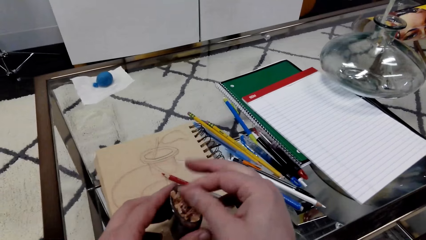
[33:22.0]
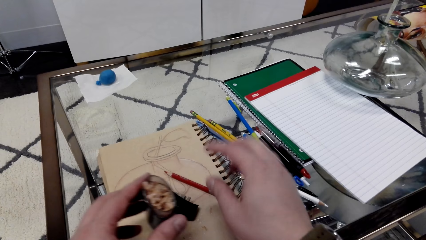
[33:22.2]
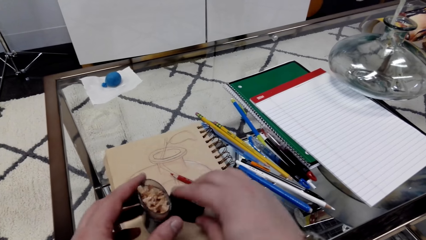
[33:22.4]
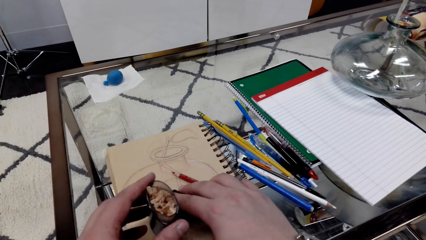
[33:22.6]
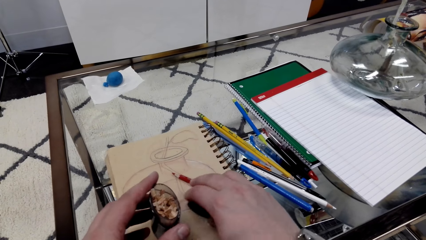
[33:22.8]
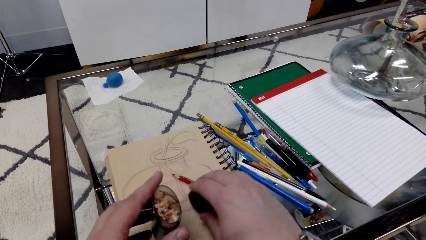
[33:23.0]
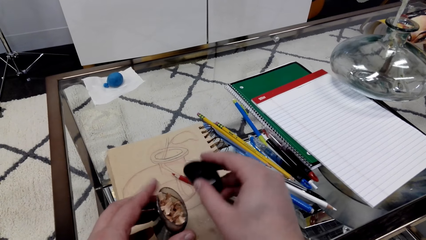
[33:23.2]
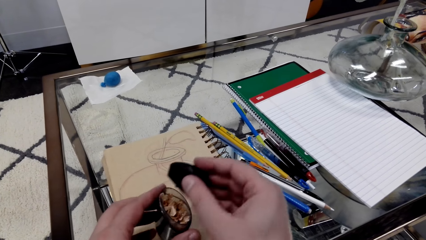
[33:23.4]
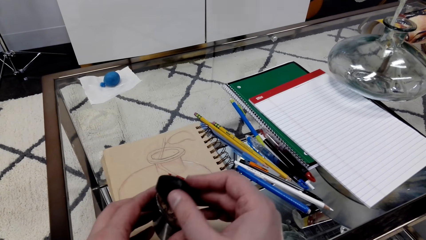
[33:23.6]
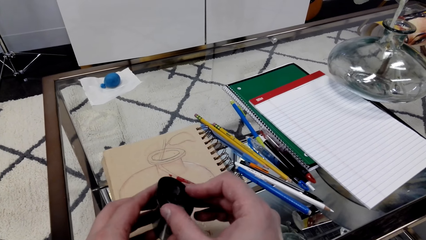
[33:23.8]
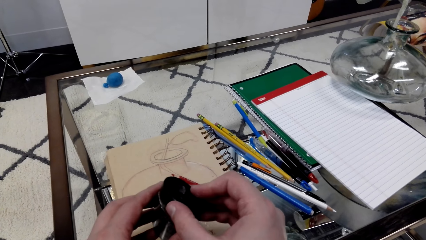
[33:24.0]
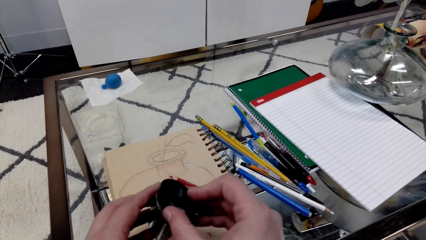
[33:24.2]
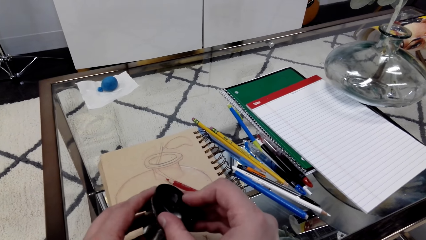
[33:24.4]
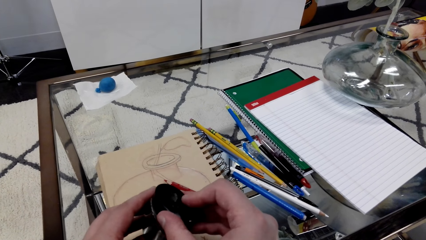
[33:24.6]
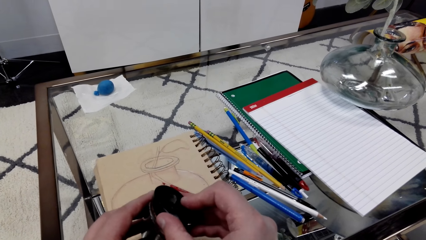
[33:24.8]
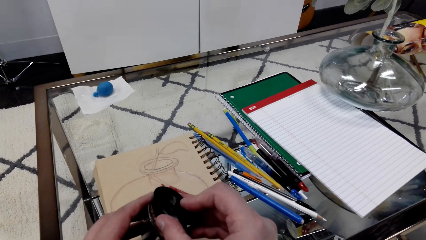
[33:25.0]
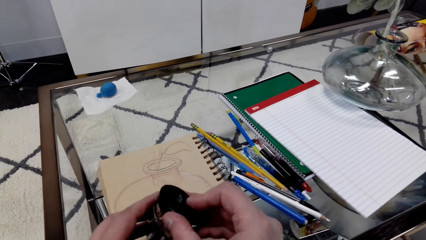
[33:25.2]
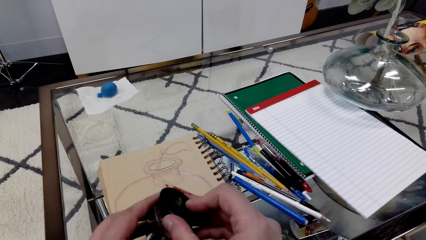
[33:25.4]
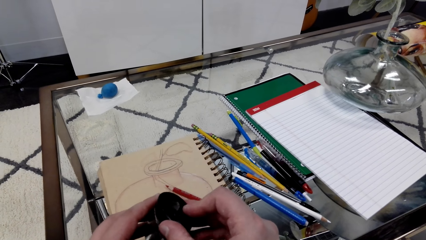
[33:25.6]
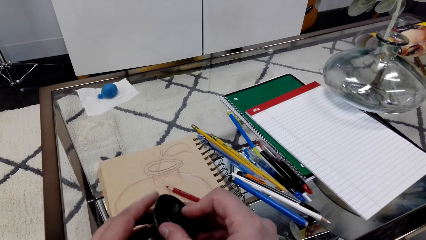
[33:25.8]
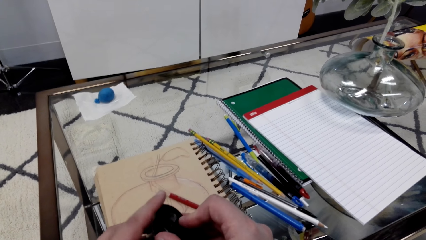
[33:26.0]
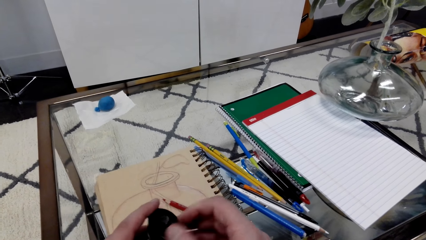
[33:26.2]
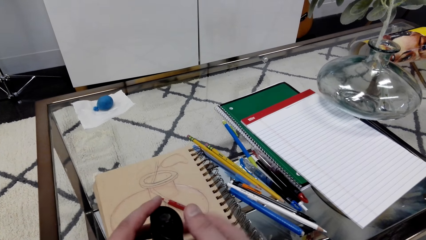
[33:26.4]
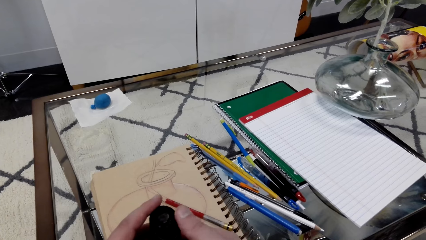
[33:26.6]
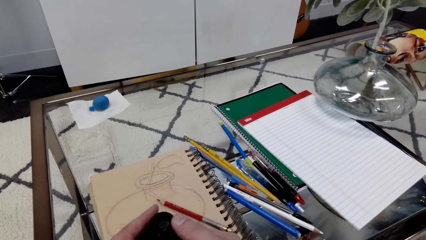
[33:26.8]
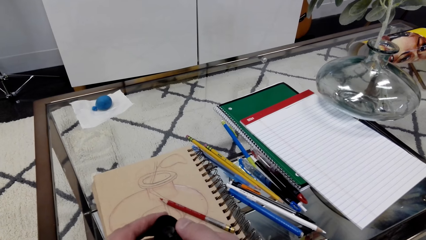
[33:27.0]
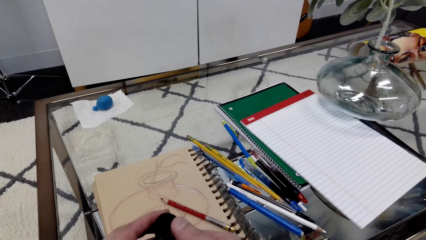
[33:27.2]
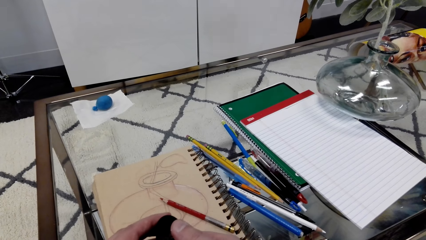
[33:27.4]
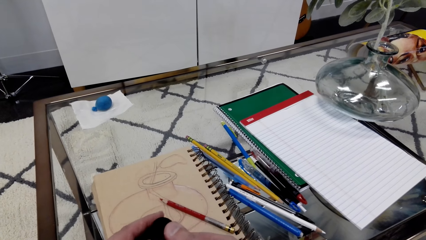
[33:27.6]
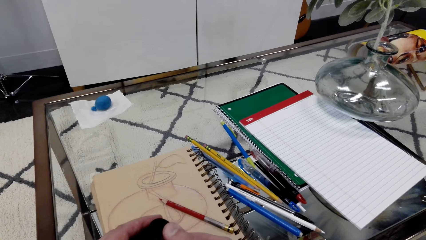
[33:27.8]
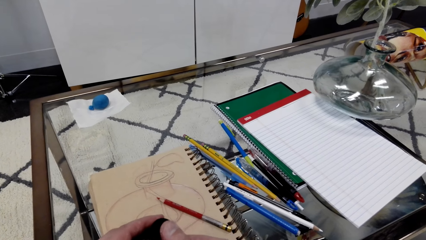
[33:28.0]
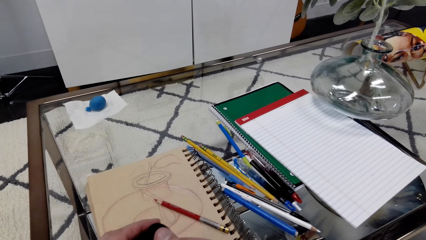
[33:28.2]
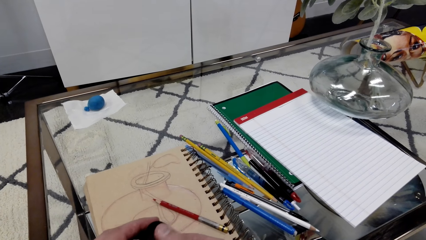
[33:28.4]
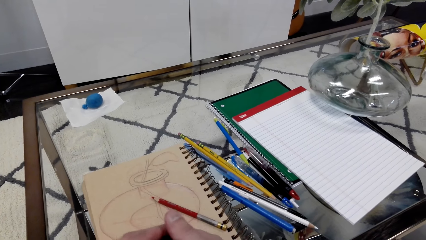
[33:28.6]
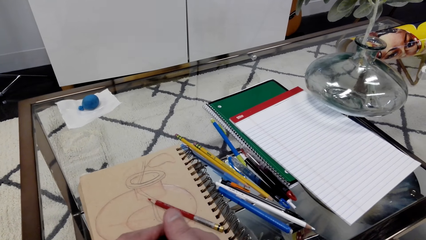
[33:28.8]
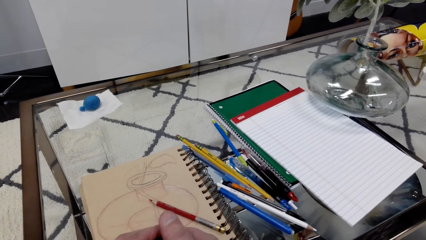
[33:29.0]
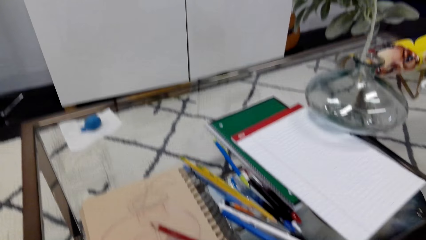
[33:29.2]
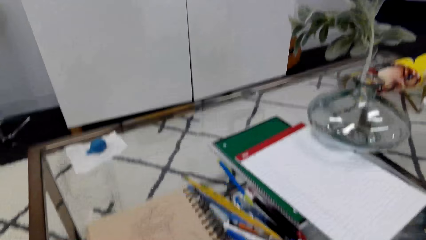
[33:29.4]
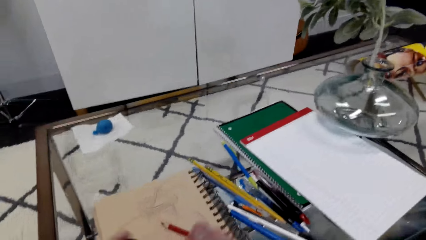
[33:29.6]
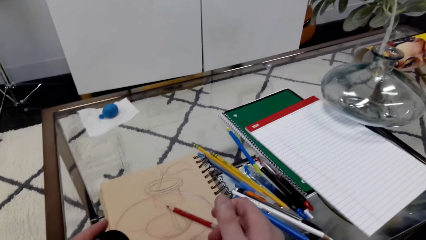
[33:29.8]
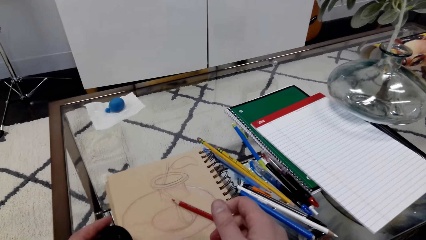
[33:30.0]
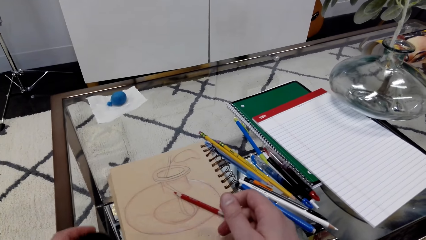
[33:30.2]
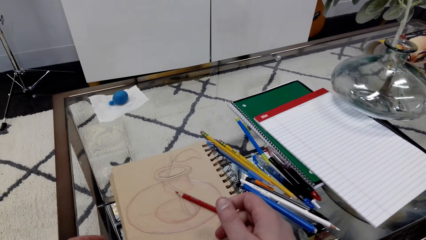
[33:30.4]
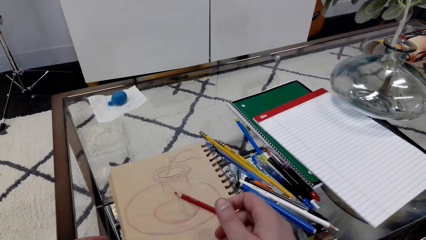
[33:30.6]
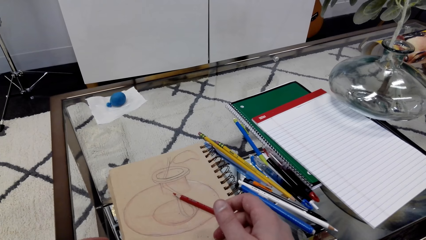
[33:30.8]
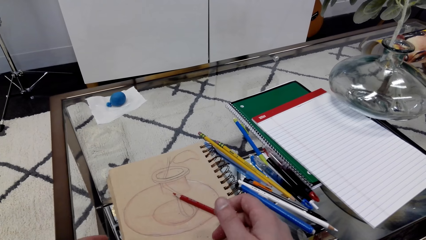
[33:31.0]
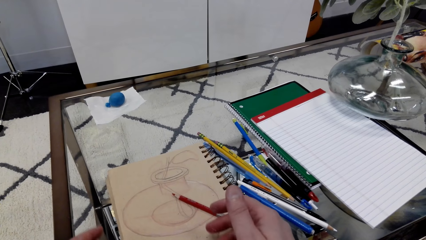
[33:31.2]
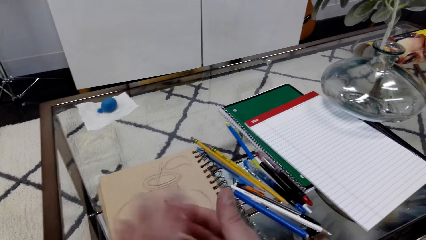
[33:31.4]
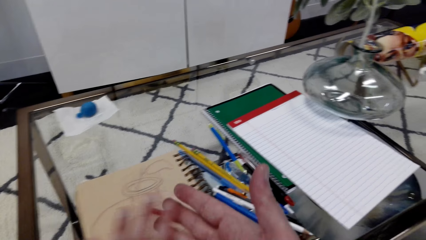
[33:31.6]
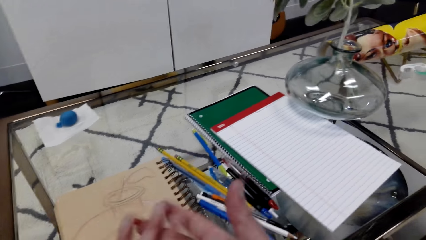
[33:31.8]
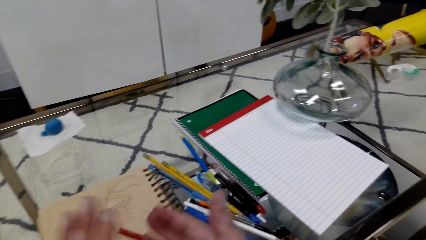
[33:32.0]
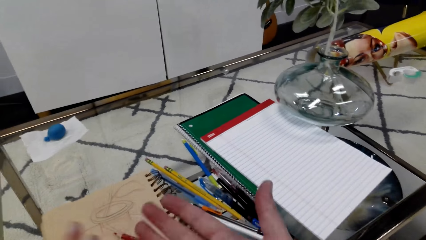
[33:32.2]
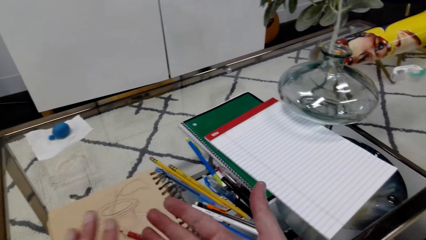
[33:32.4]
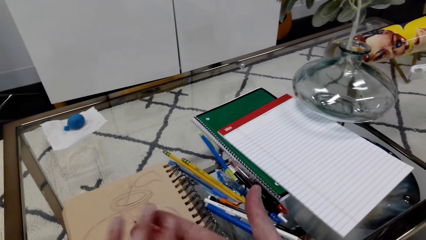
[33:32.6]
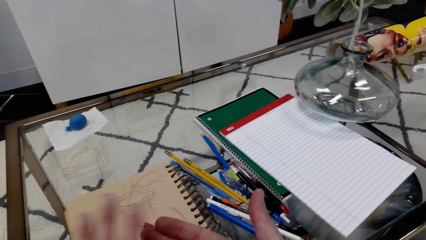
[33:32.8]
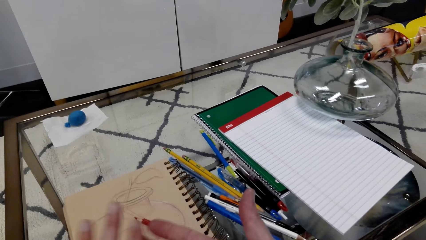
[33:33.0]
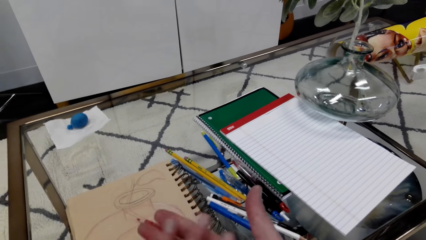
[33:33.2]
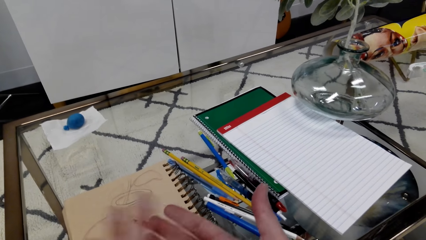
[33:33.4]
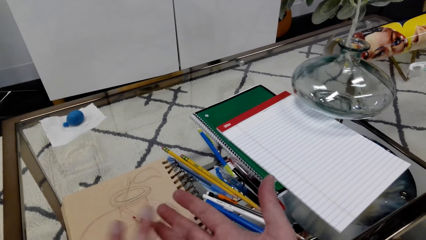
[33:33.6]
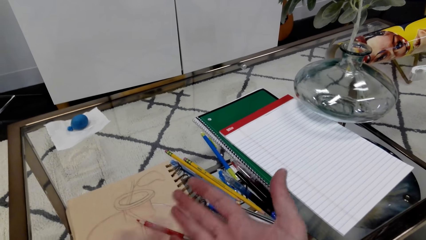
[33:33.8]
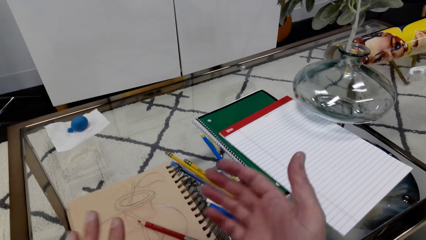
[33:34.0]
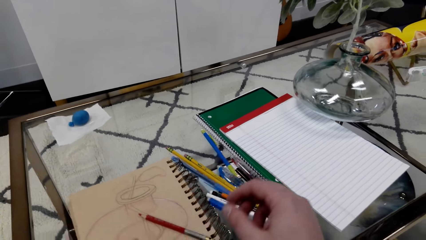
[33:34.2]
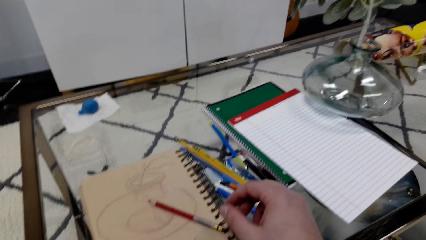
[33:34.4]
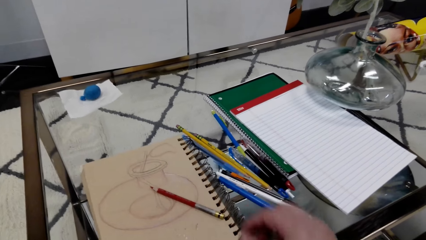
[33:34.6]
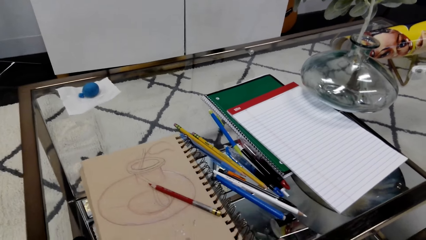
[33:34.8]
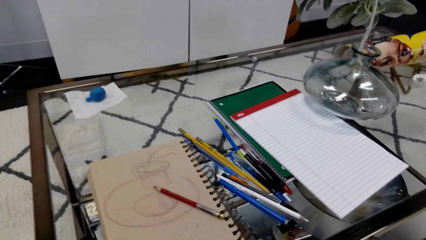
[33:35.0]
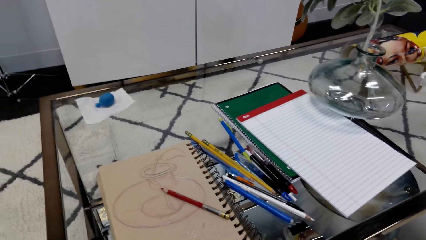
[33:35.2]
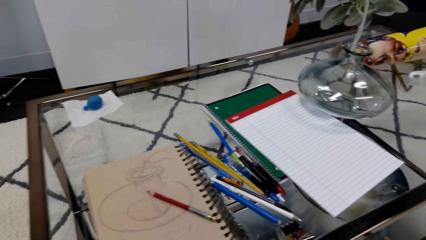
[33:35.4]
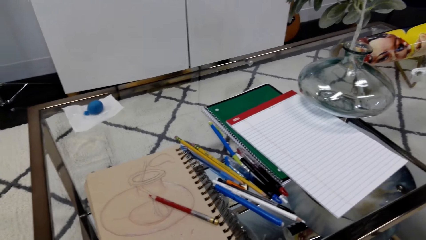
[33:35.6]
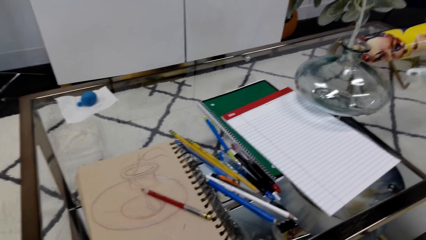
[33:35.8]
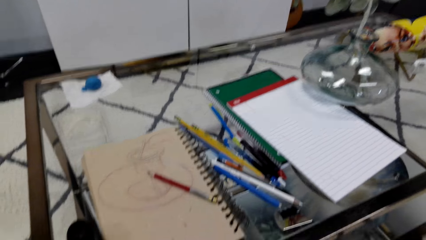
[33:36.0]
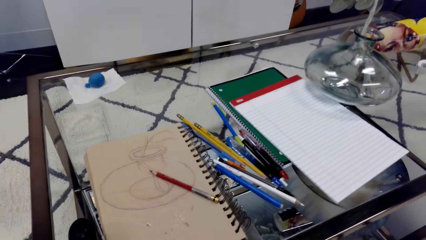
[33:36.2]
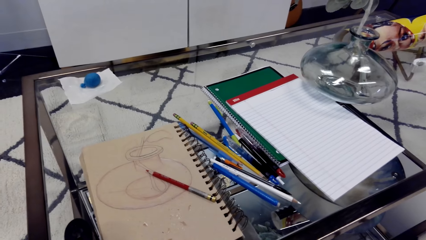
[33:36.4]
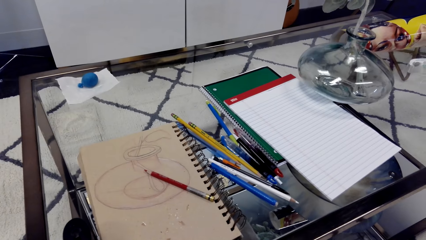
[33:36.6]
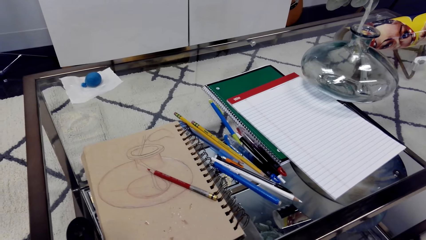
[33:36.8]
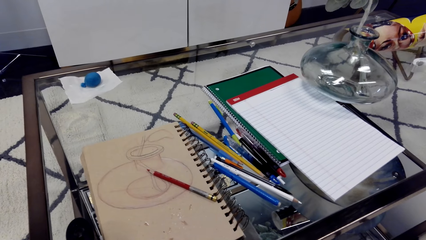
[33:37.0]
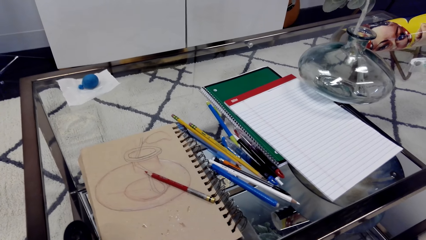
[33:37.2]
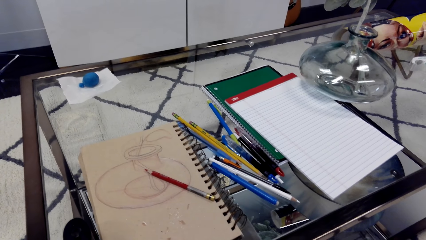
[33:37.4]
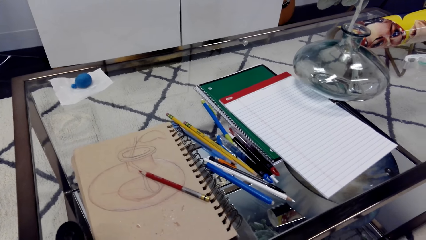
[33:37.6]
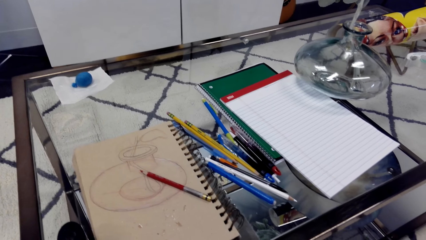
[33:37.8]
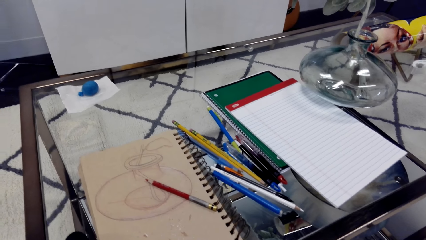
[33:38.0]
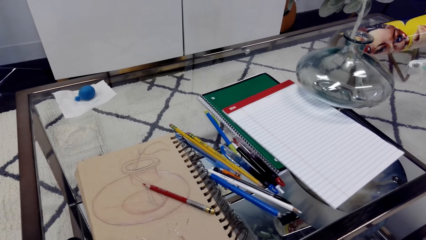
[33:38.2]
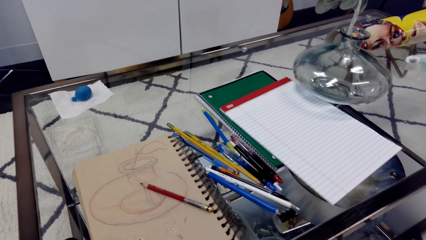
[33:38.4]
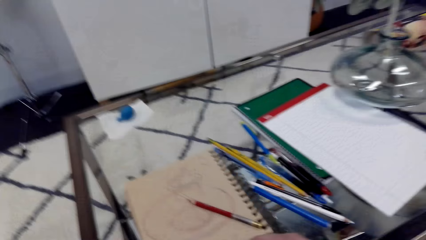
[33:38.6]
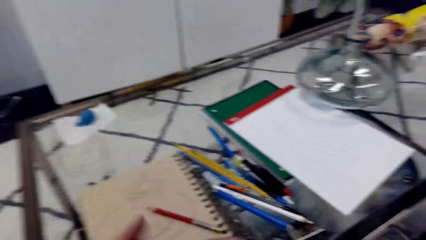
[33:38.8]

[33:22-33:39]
The camera wearer closes the container. A man interacts with the camera wearer.
